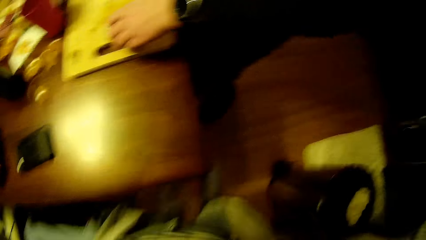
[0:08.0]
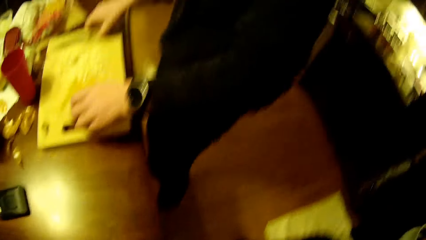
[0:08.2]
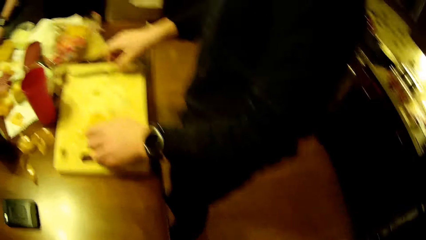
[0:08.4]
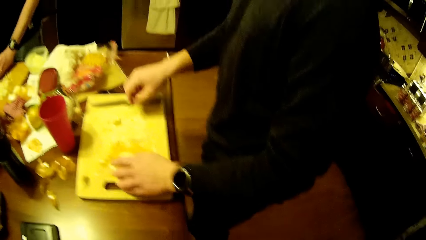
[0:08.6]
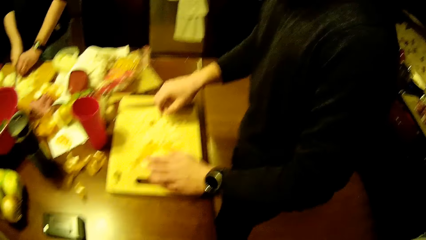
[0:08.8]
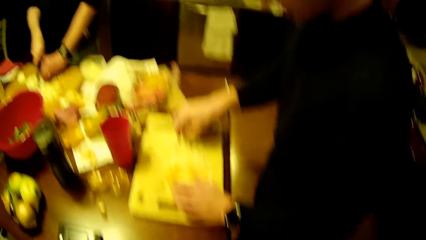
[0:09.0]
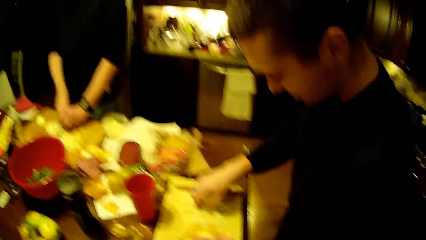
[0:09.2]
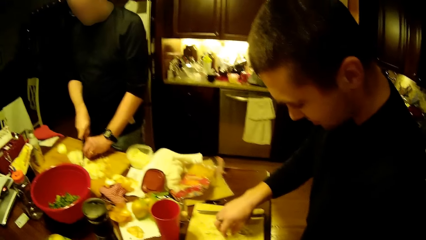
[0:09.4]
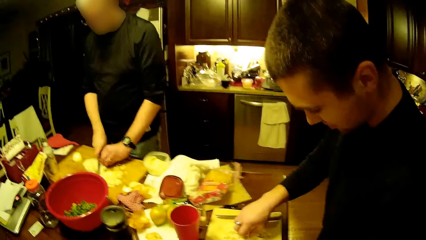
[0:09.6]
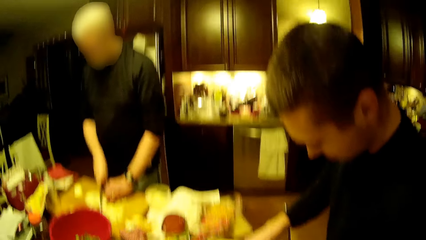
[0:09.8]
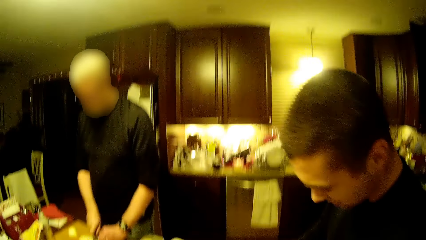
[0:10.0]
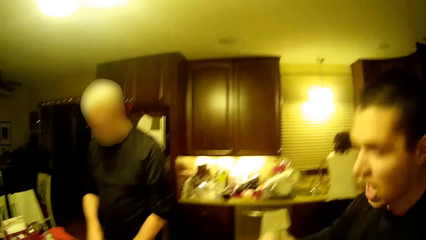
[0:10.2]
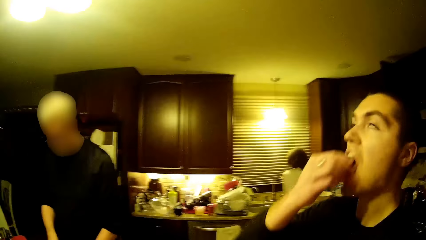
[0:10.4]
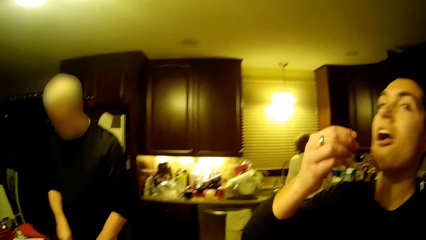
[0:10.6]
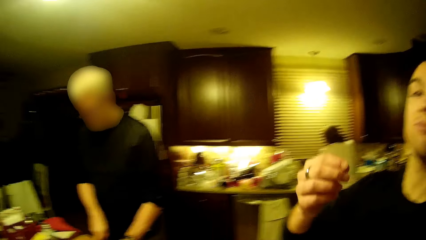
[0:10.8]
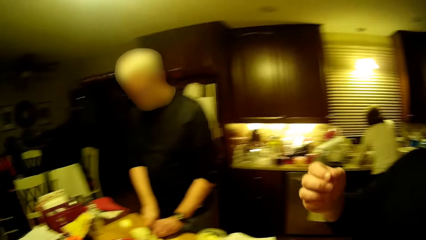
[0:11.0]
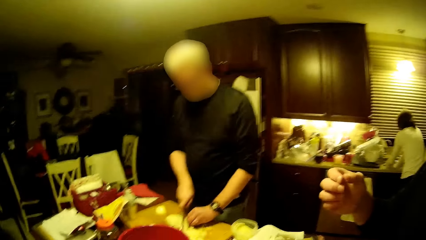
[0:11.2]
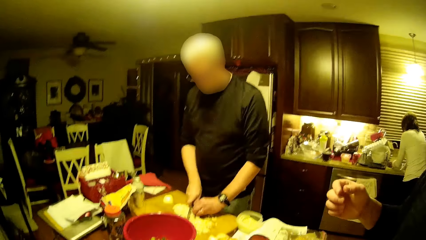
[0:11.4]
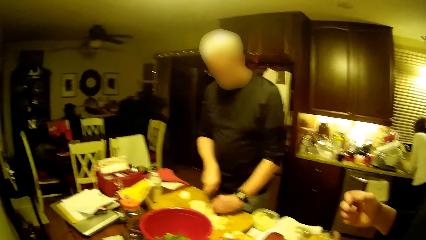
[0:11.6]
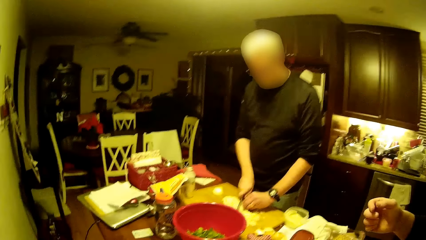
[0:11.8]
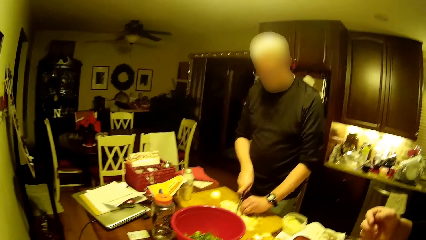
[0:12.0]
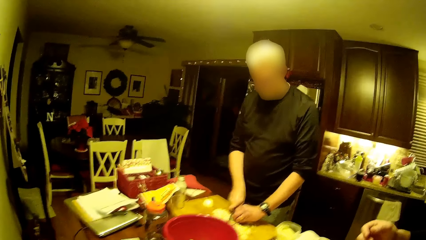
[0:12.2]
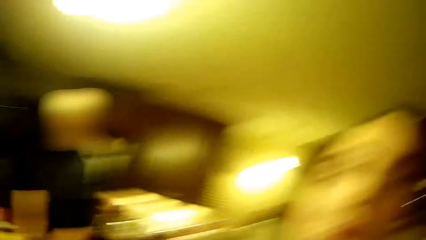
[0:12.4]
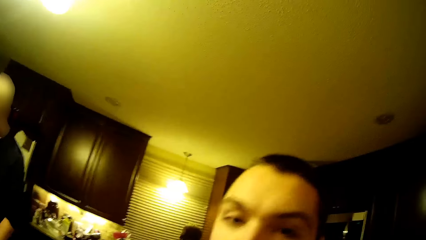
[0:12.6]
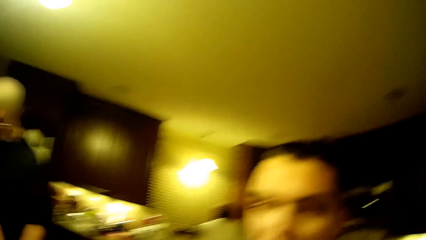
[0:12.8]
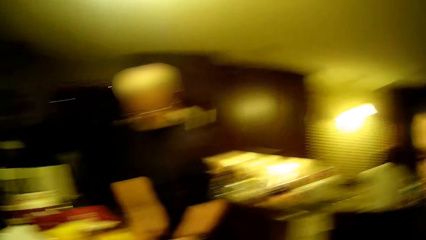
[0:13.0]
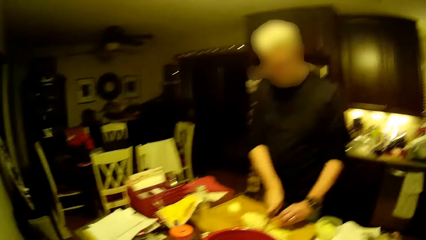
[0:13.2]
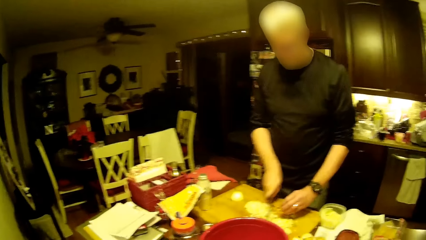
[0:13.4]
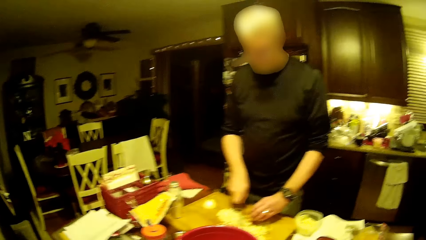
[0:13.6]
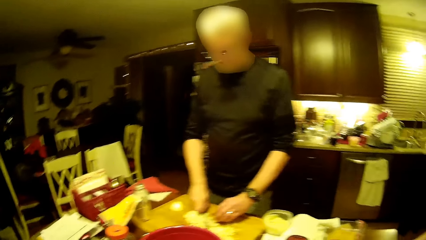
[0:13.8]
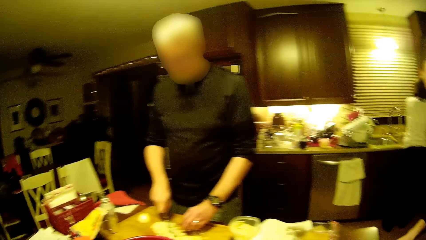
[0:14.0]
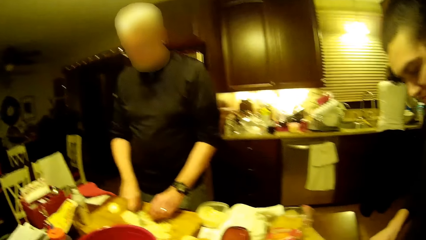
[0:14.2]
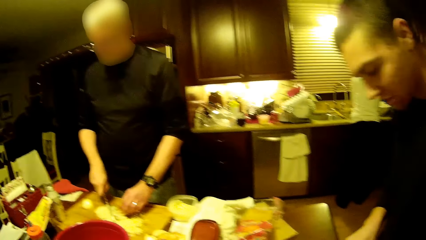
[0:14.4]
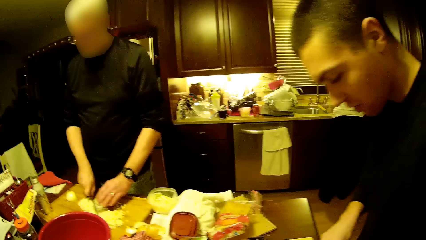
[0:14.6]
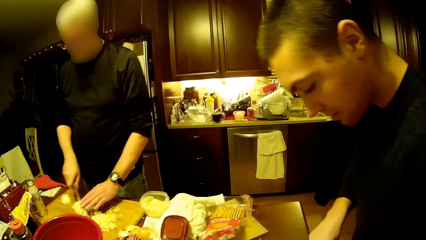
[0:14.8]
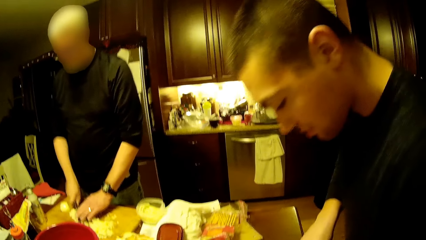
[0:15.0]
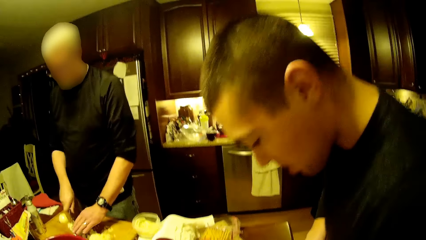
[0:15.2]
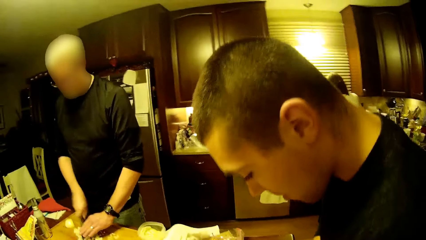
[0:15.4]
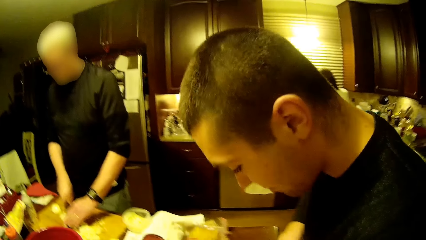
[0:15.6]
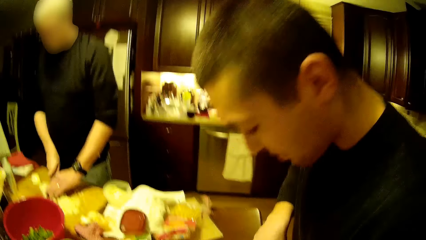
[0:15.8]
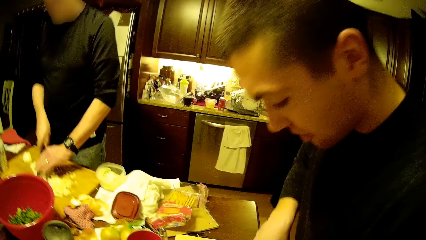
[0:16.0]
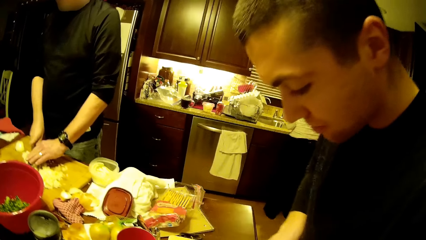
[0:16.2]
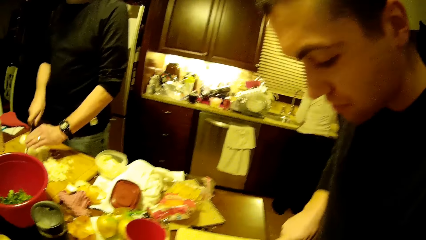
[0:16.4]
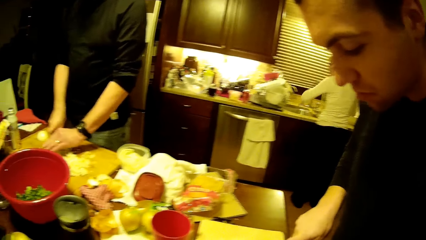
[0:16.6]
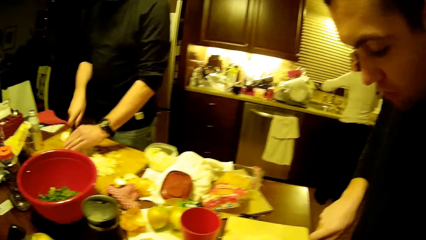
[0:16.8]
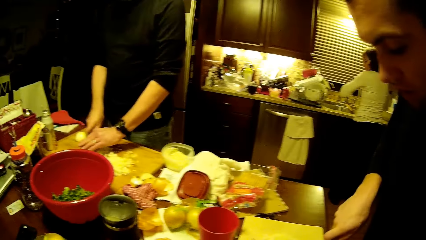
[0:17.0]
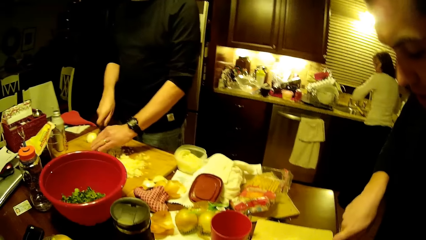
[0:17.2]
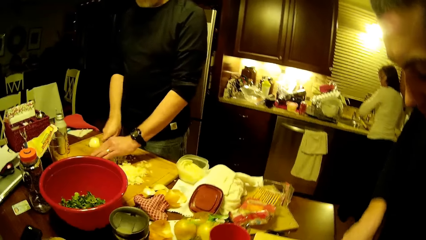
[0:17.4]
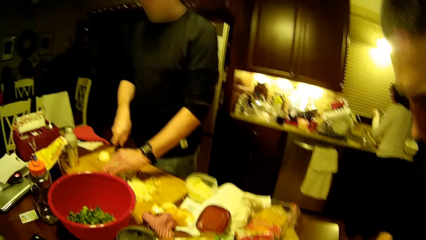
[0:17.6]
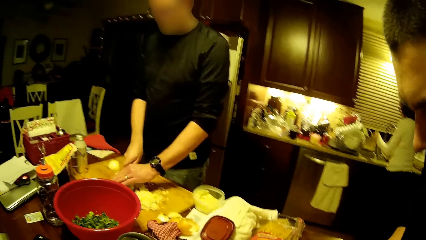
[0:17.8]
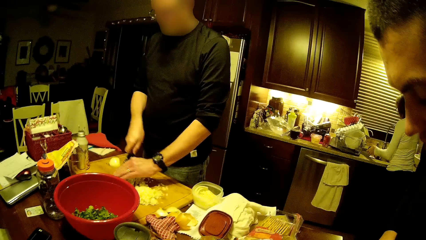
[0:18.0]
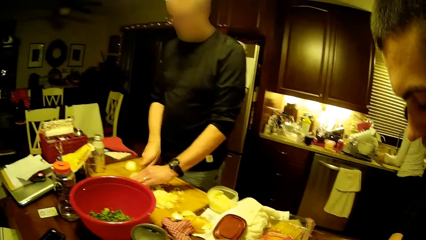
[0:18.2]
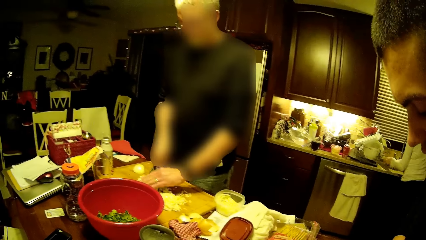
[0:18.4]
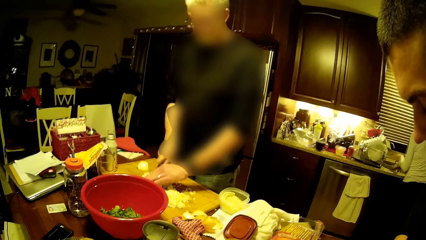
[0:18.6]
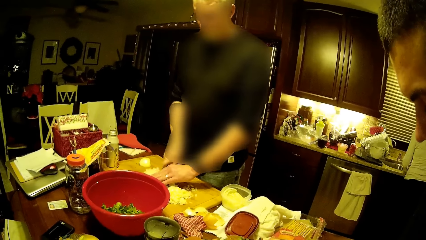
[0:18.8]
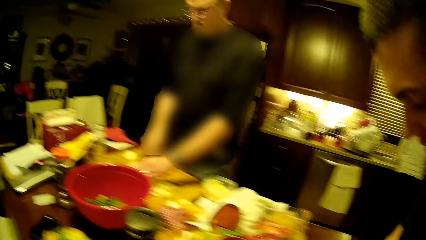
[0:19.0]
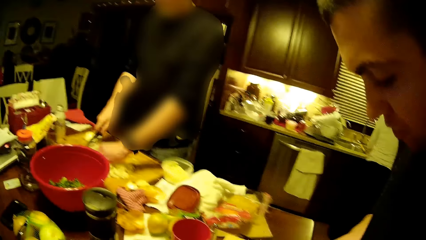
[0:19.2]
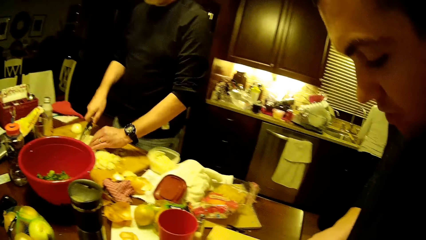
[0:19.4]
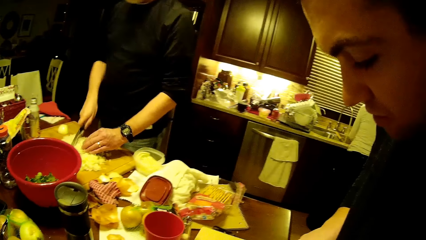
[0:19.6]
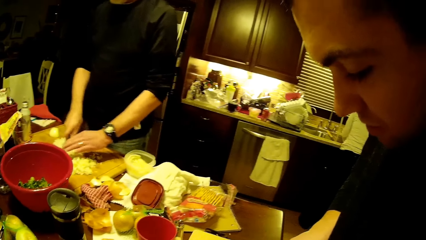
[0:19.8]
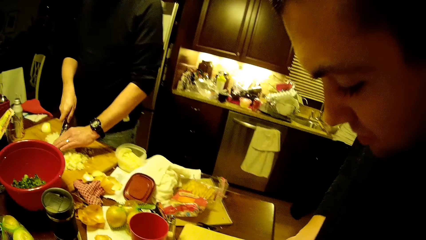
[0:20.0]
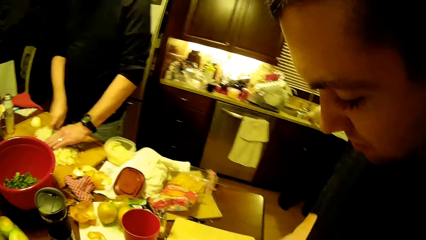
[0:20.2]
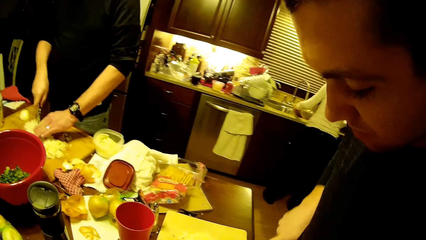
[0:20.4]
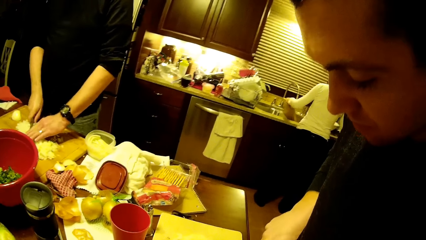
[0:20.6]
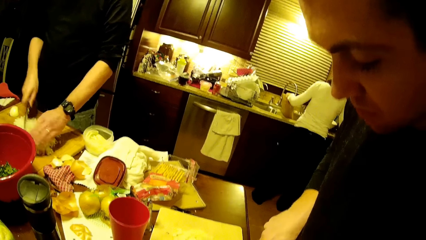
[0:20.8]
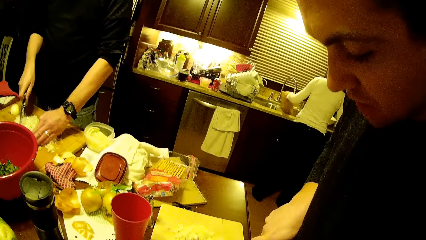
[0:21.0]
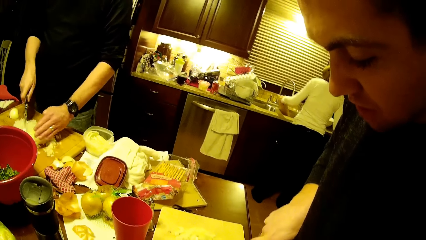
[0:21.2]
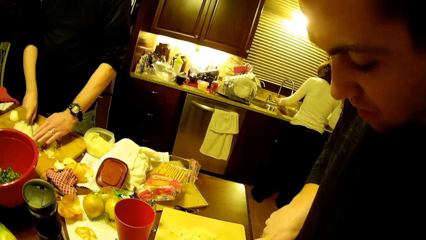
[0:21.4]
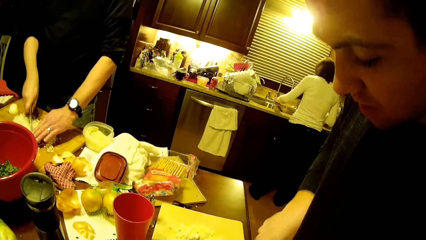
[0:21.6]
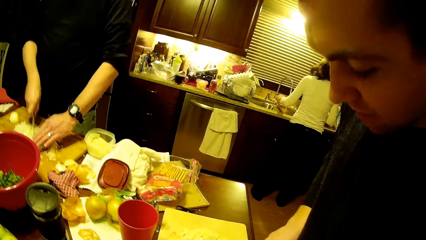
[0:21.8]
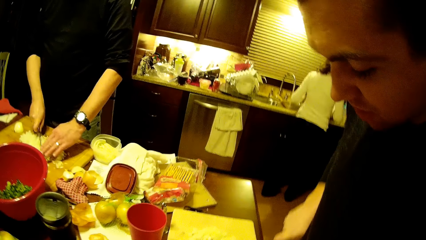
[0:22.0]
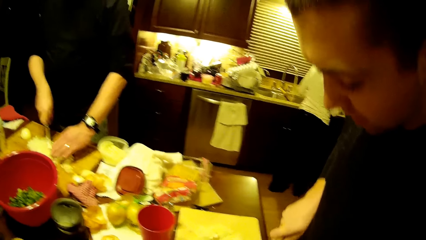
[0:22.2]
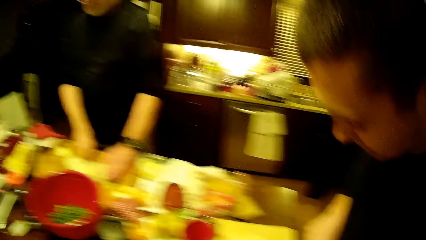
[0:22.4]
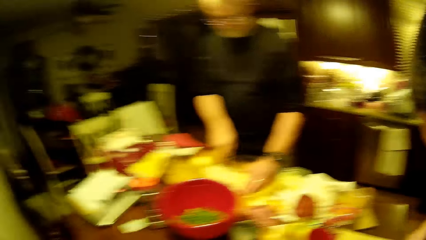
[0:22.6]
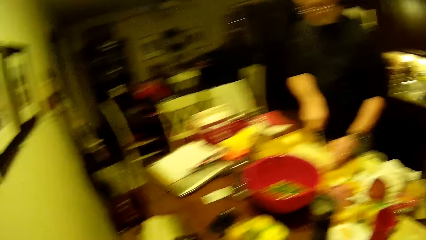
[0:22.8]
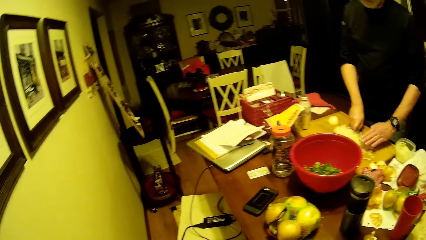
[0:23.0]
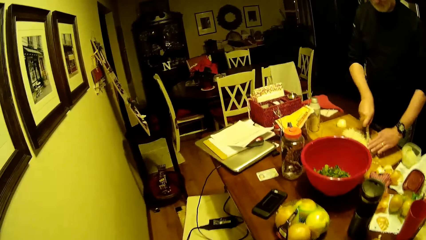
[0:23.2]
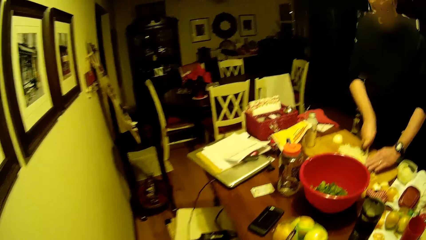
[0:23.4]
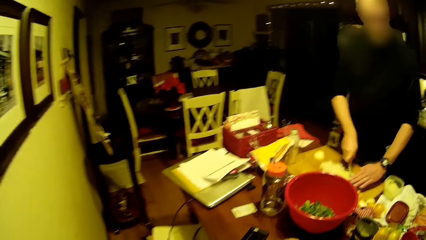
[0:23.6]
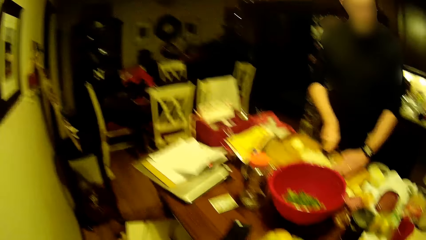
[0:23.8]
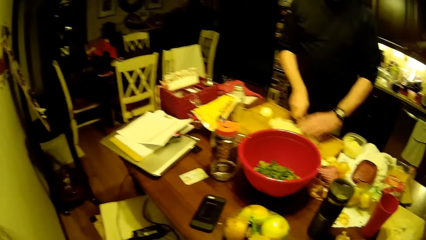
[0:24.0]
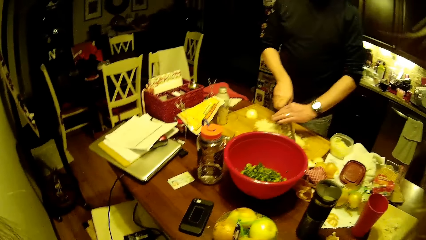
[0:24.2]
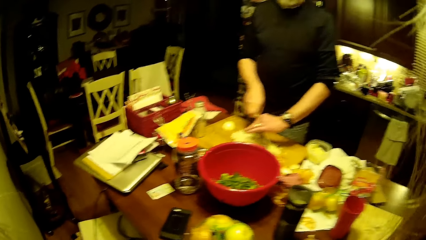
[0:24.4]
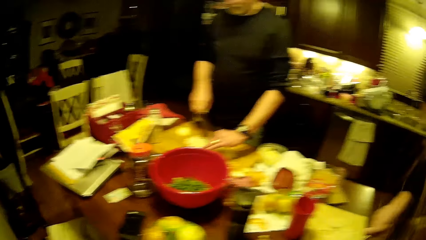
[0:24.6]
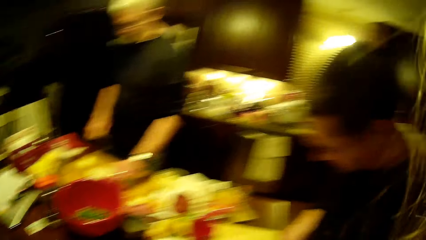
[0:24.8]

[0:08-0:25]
A man puts the hand on the cutting board, picks the onion piece and eats the onion piece. Another man cuts the onion. The first man cuts the onion into pieces. A woman washes the utensil. The camera wearer looks at the table.
